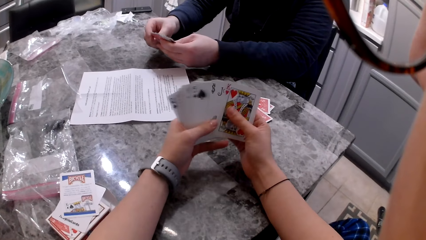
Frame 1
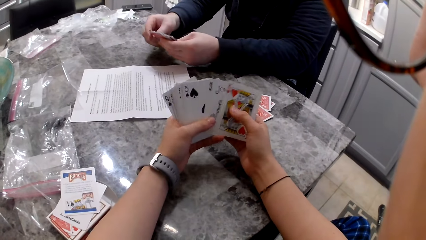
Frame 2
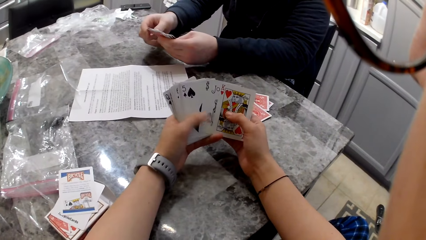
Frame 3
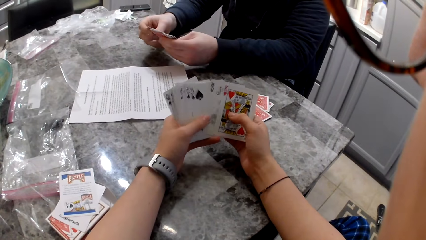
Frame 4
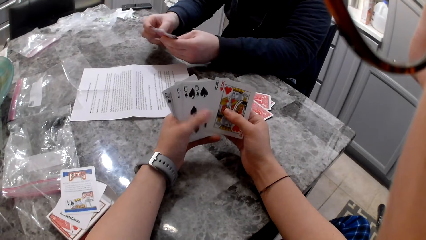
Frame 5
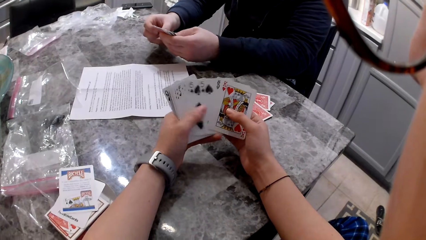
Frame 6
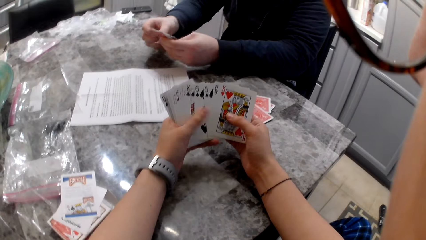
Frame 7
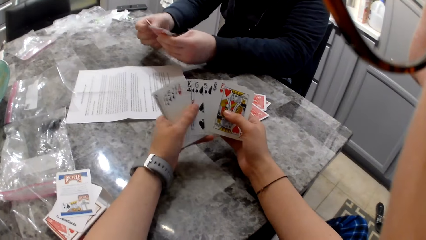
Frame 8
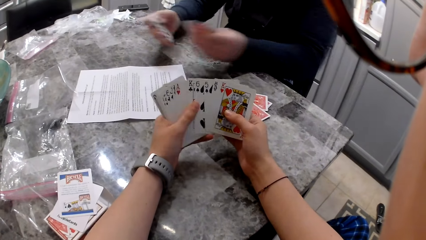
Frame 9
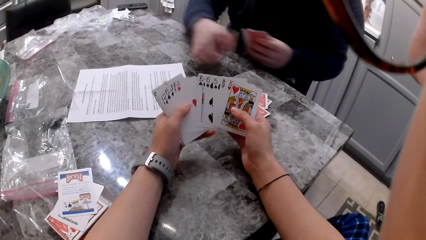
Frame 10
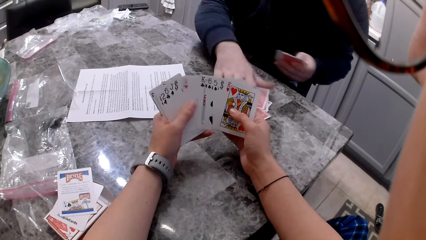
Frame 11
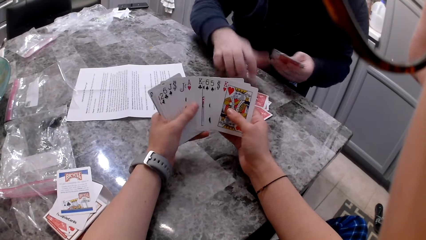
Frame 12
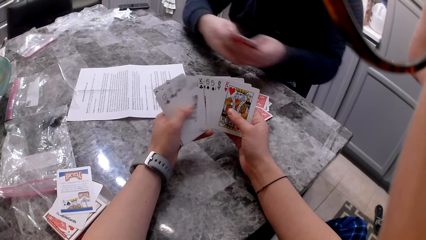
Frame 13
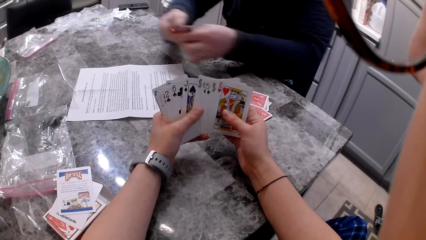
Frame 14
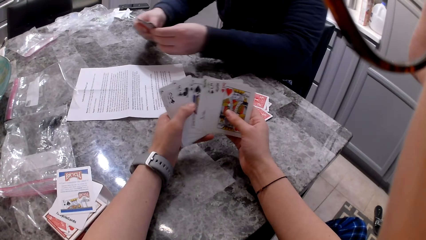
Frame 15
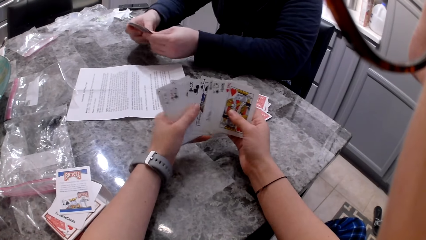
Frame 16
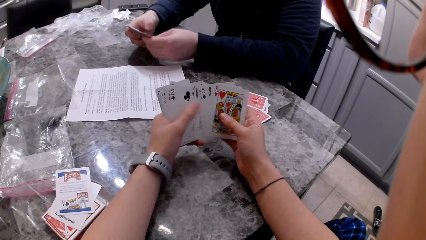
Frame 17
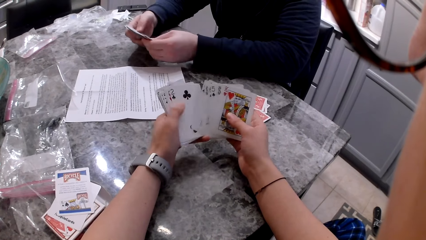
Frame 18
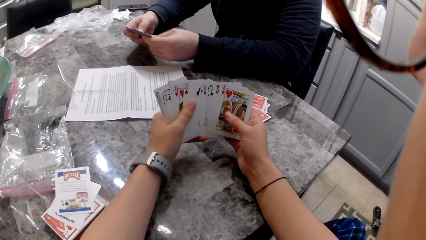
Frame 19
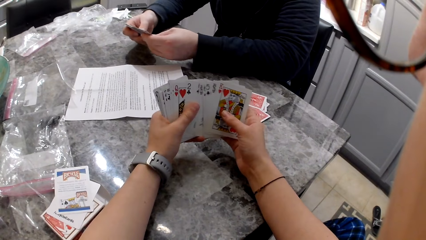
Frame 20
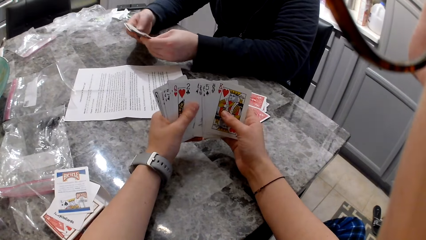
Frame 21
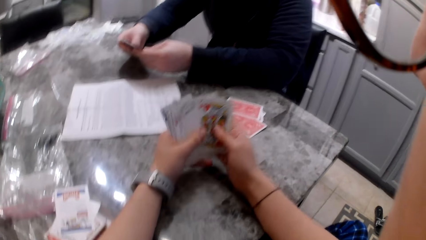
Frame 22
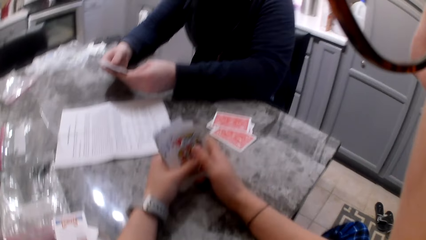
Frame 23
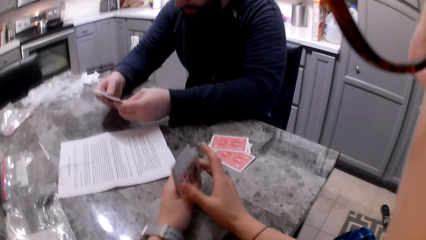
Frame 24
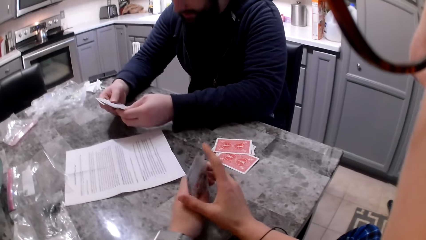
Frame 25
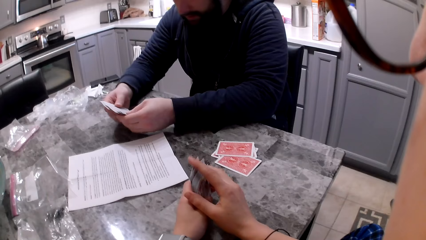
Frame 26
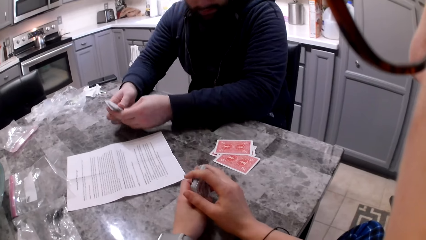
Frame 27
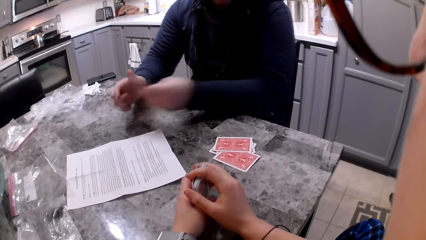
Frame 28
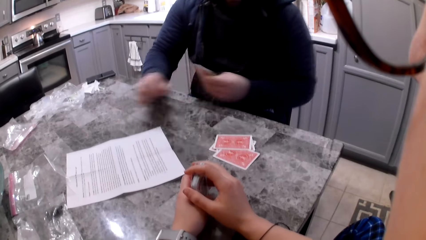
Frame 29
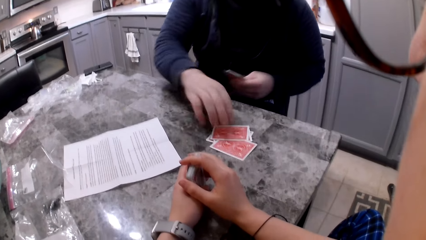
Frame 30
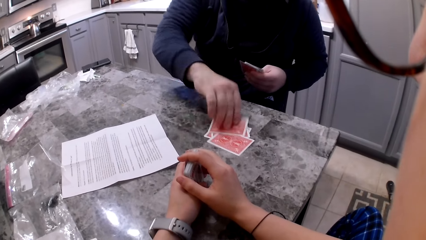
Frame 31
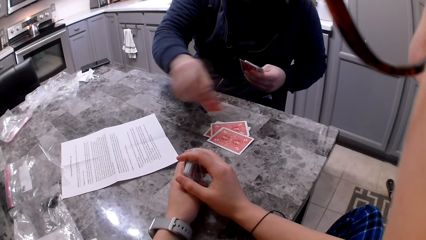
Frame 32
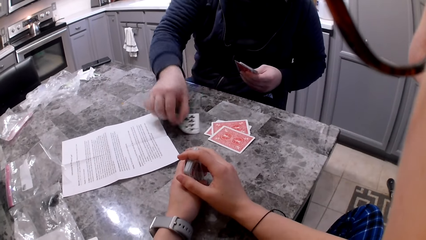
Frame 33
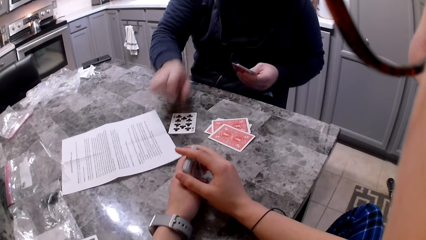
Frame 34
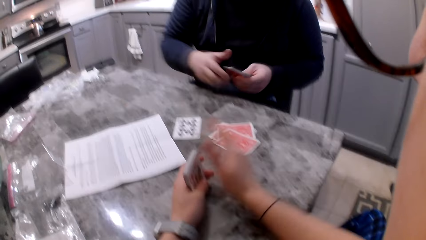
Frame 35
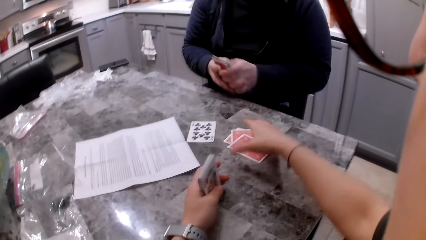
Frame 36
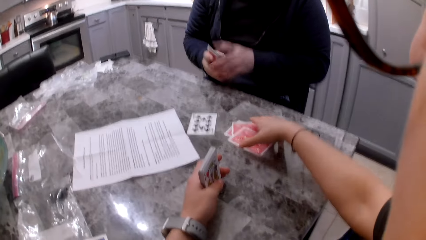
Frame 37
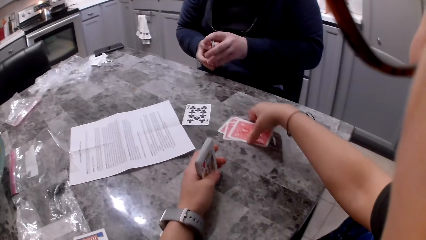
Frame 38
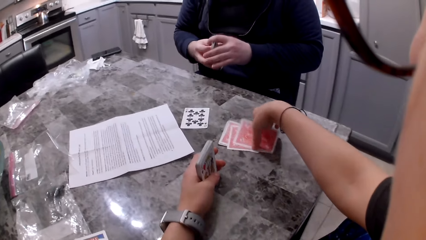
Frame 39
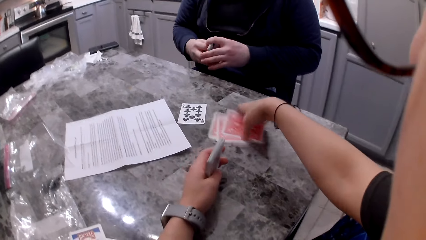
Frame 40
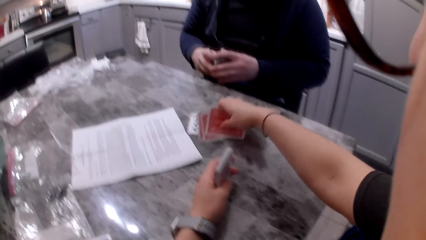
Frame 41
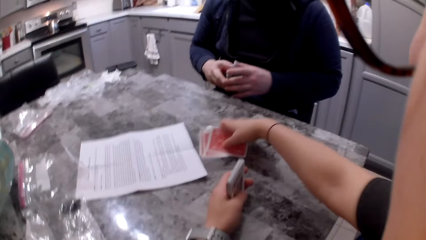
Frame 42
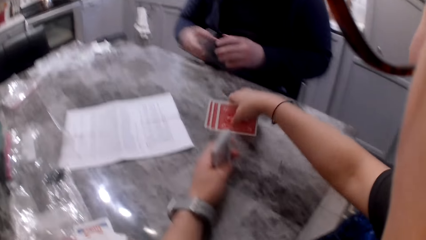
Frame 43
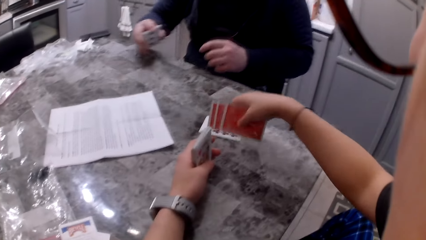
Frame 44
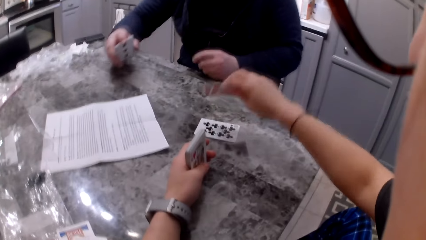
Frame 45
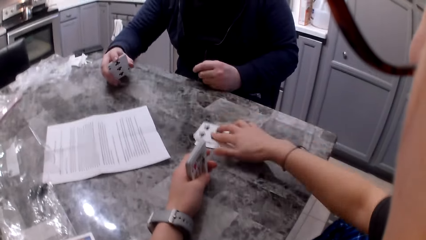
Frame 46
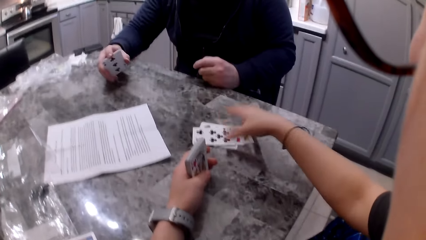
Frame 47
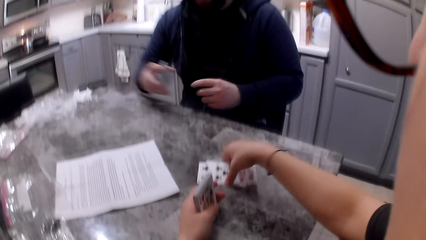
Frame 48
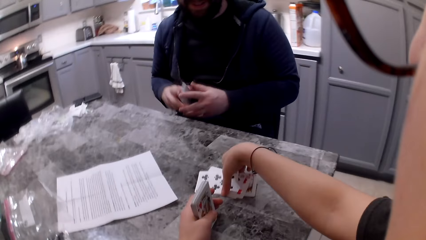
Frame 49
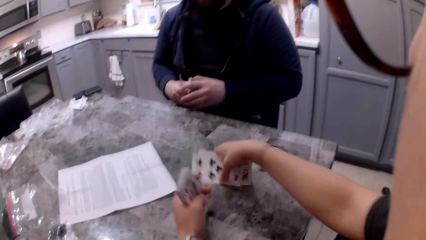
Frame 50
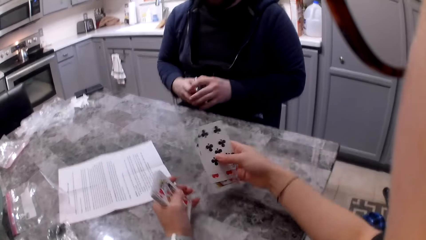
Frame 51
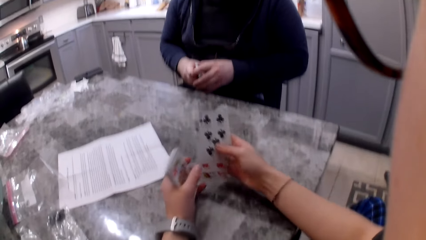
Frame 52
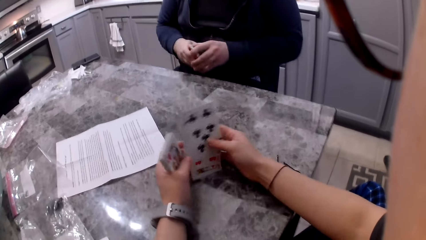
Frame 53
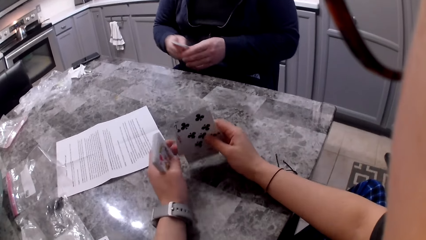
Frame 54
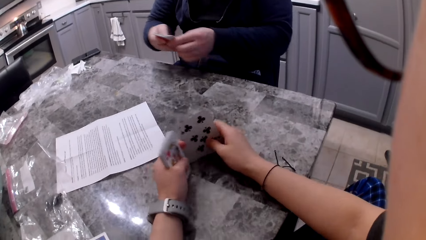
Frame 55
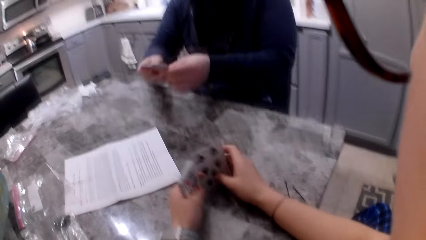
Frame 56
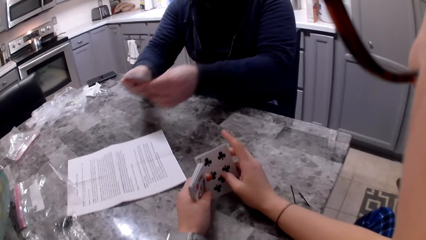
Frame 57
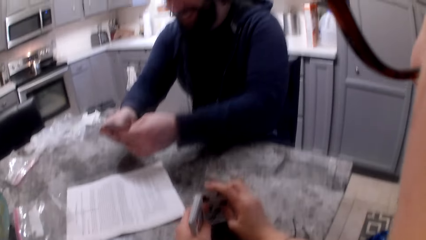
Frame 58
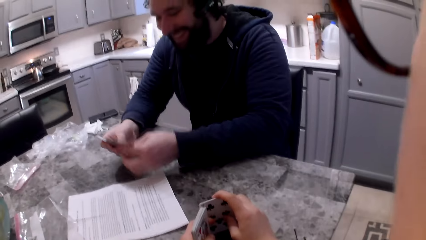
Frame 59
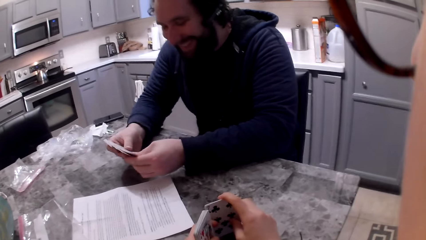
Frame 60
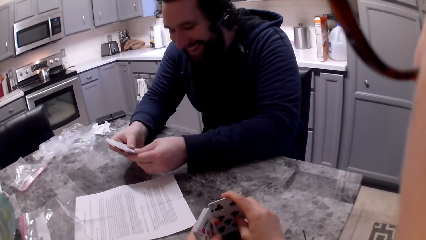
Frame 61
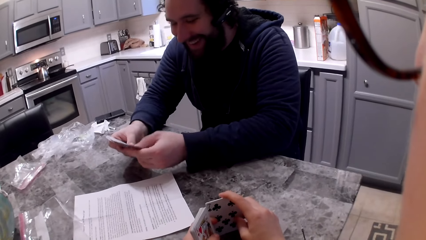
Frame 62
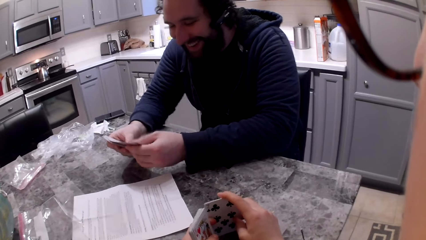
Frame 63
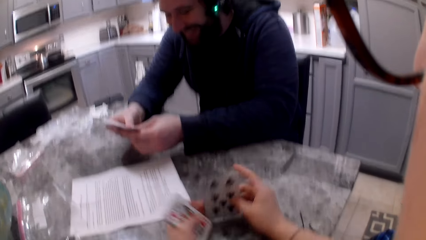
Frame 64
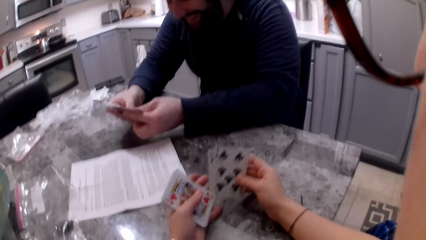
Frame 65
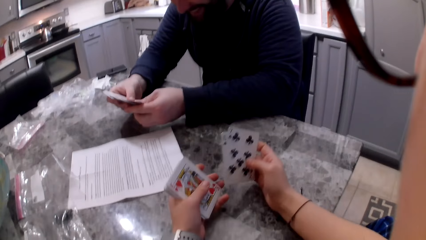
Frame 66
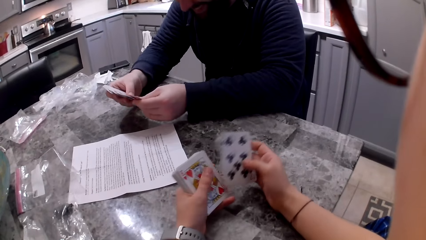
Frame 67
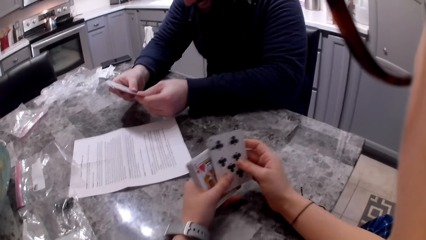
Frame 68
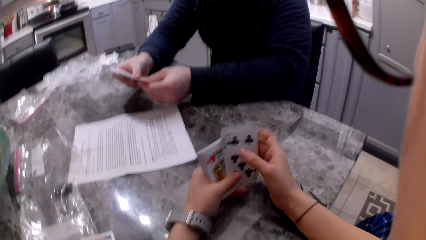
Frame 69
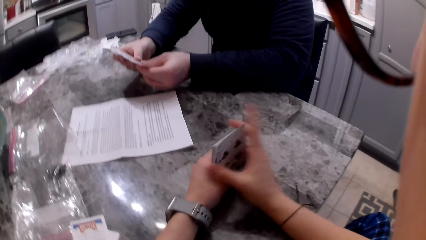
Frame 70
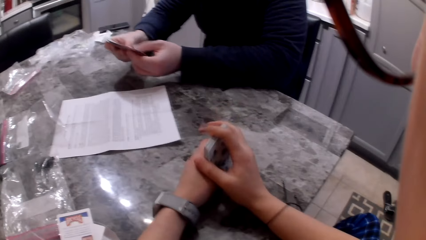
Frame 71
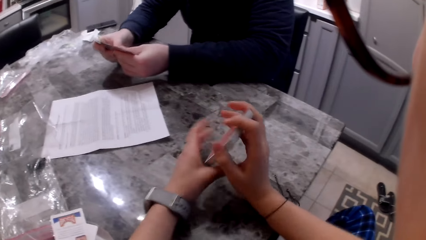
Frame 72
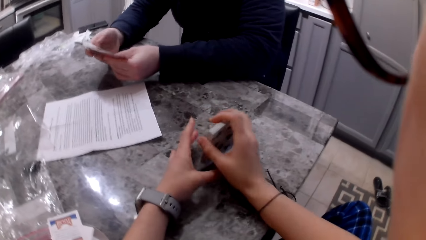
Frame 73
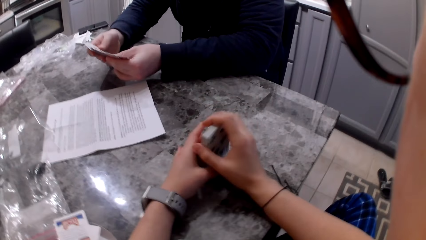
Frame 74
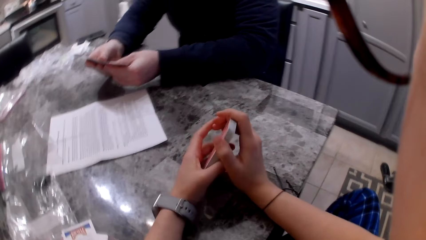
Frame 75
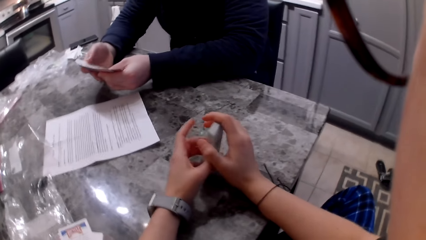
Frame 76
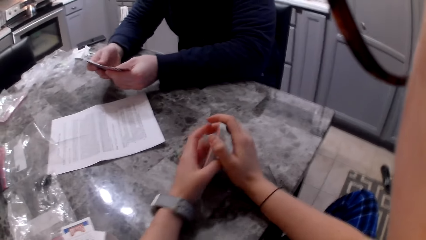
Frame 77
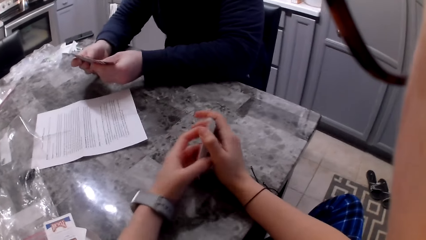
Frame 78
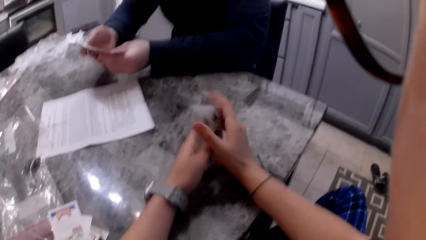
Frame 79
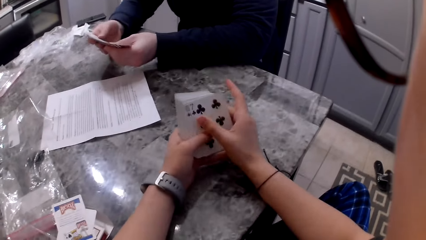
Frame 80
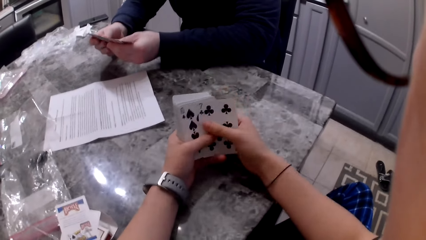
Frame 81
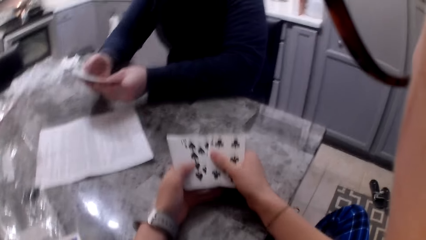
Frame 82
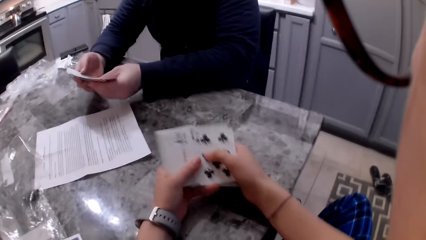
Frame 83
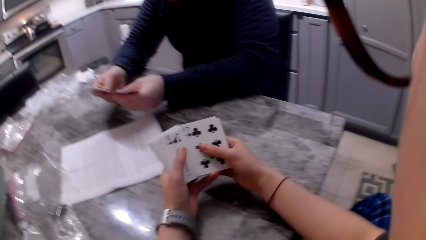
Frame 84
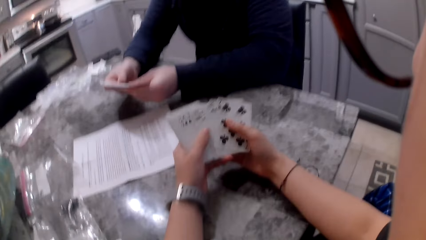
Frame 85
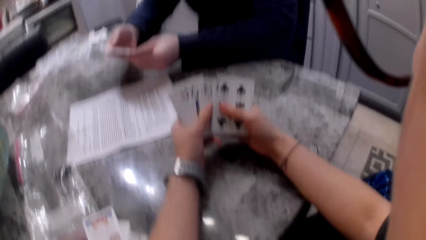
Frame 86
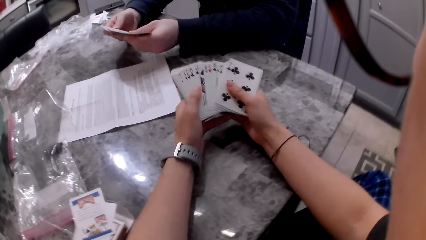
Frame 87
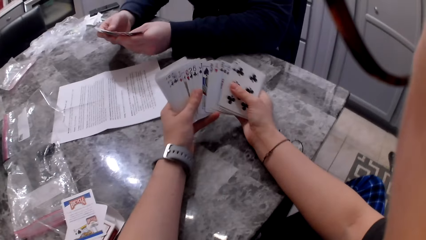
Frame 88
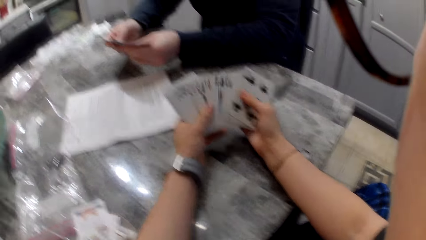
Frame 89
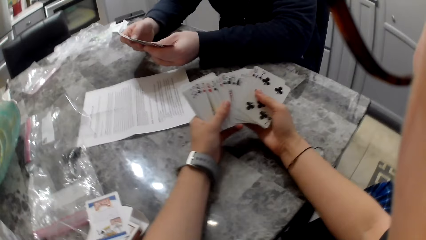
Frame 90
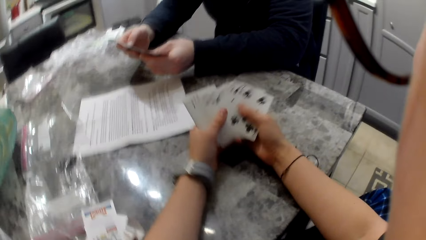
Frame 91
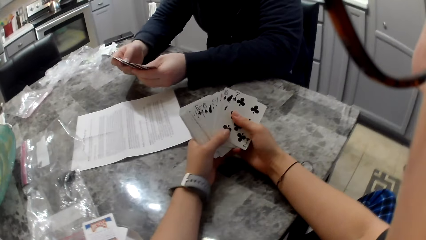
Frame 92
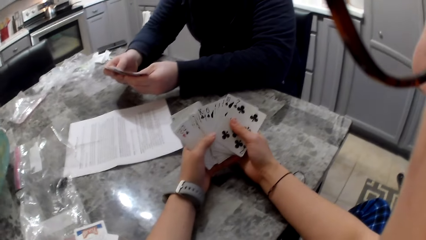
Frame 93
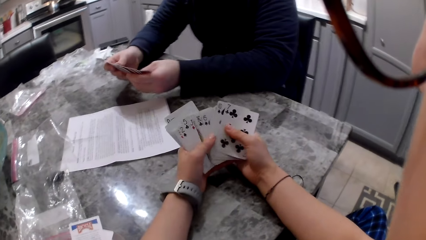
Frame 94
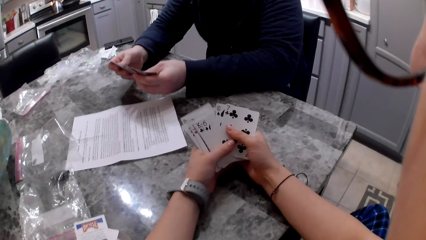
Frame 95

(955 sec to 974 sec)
The camera wearer shuffles cards in her hands. The man picks a card with his right hand, drops the card on the counter and shuffles cards in his hands. The camera wearer shuffles cards in her hands and aligns cards in her hands. The man holds cards in his left hand, flips a card on the table with his right hand and aligns cards in his hands. The camera wearer picks the cards on the counter with her right hand. The man moves a card on the counter with his right hand. The camera wearer drops the cards on the table. The man drops the card on the cards with his right hand. The camera wearer picks both cards on the counter with her right hand. The man aligns cards in his hands. The camera wearer aligns the cards on the table. The man shuffles cards in his hands. The camera wearer aligns cards in her hands, adds the cards to her cards and aligns the cards on the table. The man shuffles cards in his hands. The camera wearer shuffles cards in her hands.
